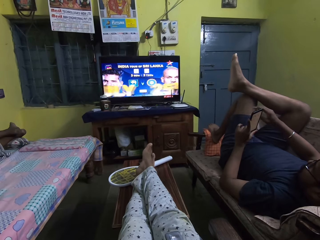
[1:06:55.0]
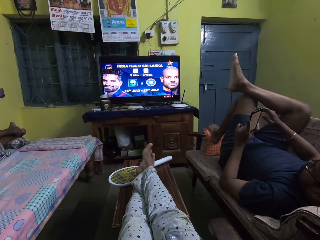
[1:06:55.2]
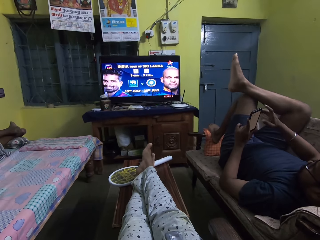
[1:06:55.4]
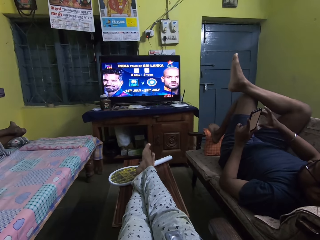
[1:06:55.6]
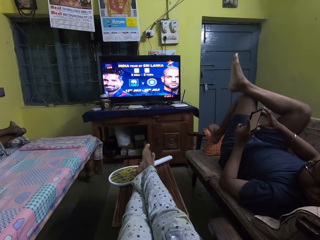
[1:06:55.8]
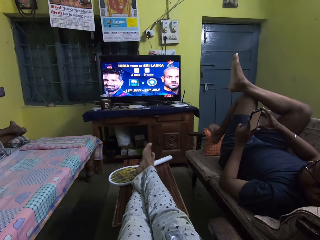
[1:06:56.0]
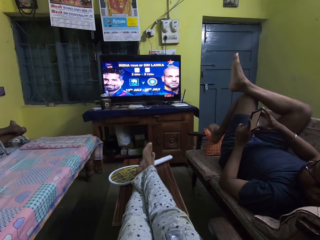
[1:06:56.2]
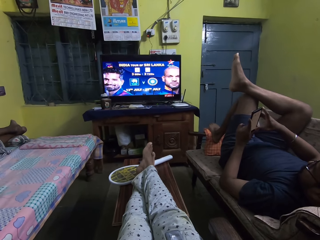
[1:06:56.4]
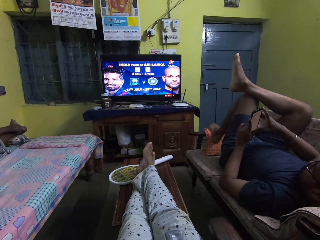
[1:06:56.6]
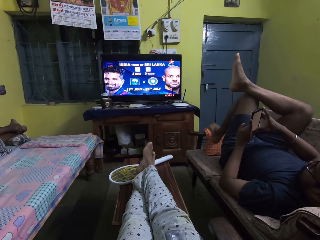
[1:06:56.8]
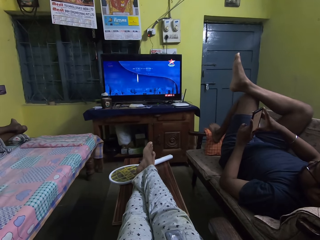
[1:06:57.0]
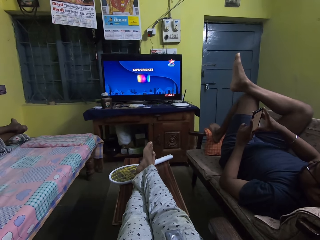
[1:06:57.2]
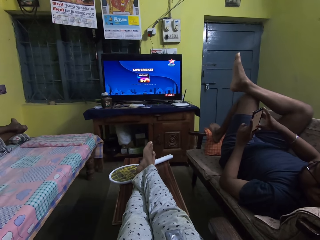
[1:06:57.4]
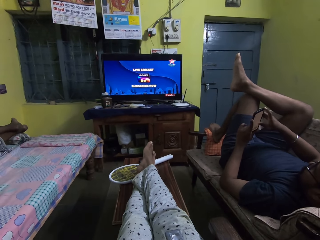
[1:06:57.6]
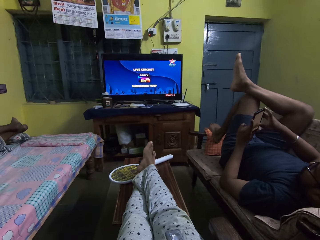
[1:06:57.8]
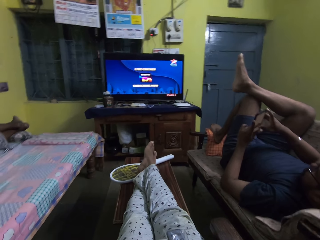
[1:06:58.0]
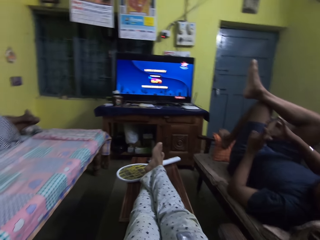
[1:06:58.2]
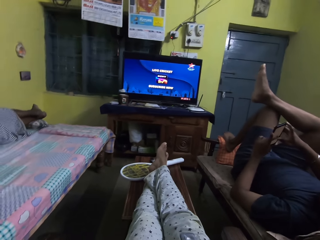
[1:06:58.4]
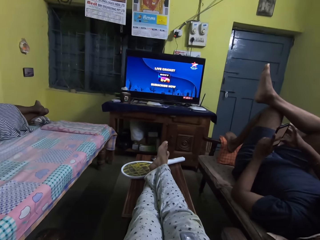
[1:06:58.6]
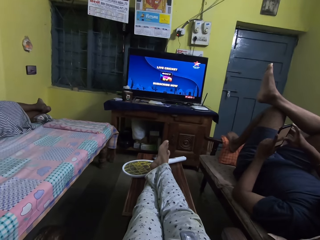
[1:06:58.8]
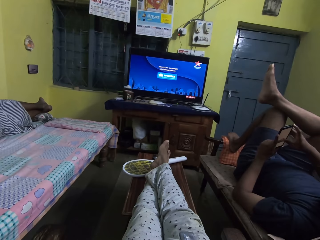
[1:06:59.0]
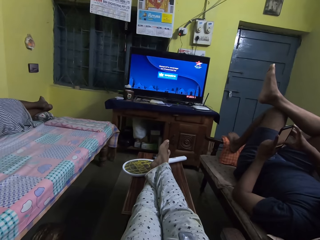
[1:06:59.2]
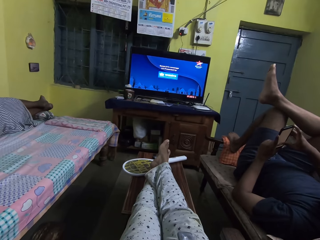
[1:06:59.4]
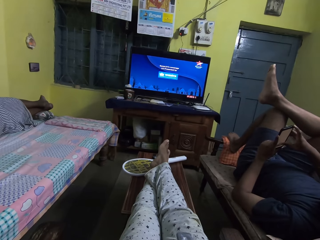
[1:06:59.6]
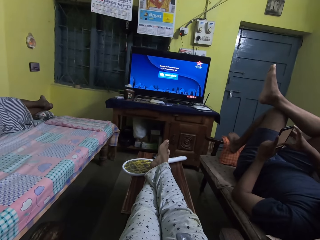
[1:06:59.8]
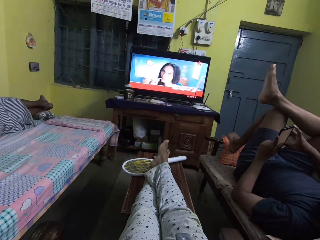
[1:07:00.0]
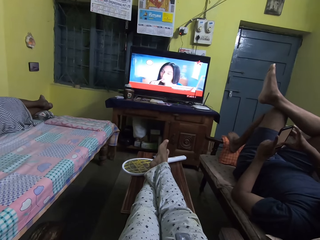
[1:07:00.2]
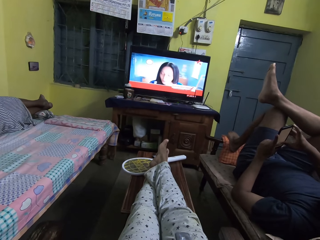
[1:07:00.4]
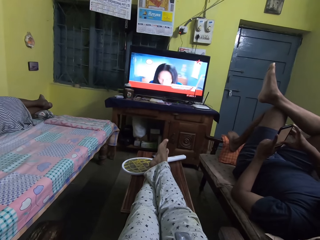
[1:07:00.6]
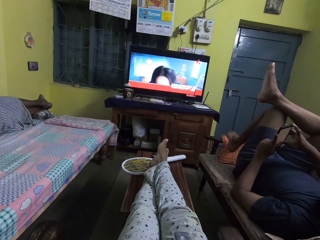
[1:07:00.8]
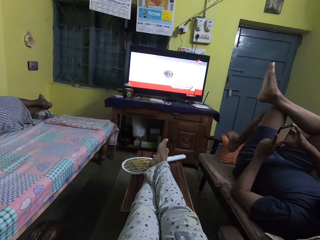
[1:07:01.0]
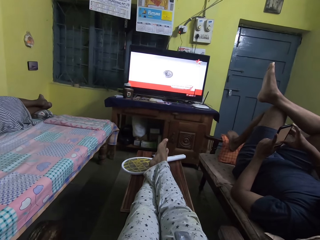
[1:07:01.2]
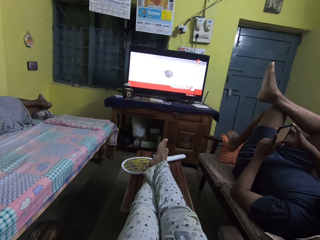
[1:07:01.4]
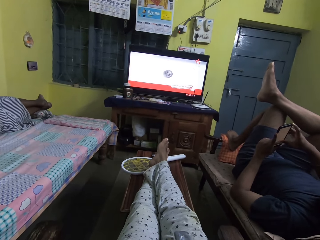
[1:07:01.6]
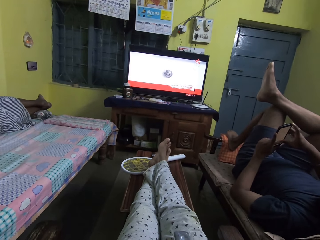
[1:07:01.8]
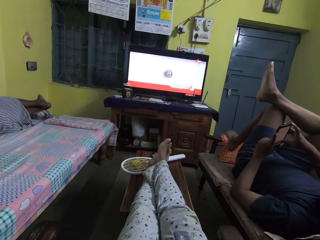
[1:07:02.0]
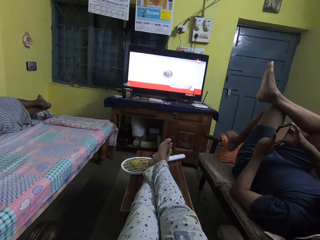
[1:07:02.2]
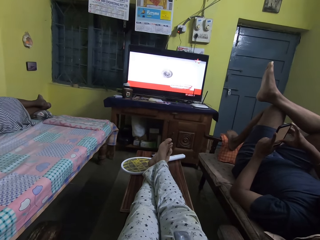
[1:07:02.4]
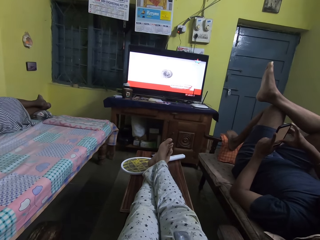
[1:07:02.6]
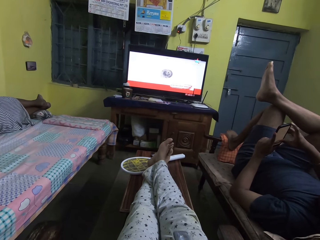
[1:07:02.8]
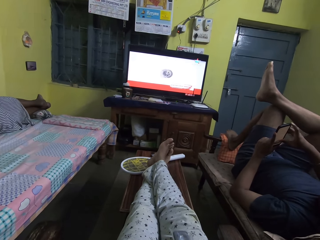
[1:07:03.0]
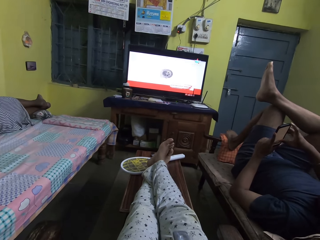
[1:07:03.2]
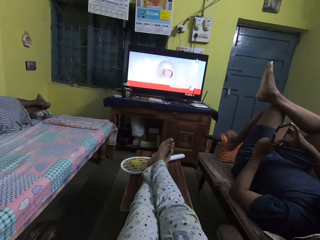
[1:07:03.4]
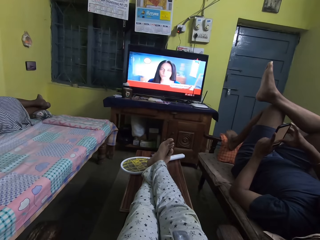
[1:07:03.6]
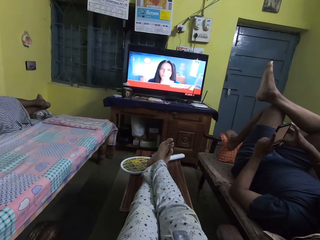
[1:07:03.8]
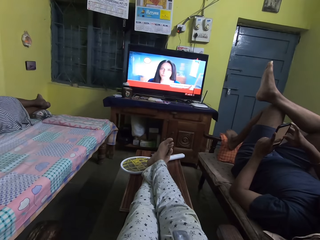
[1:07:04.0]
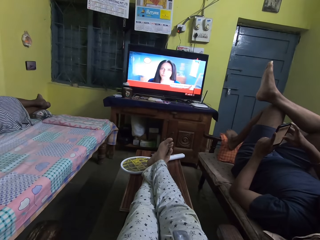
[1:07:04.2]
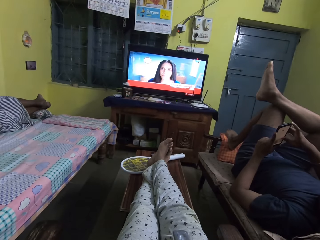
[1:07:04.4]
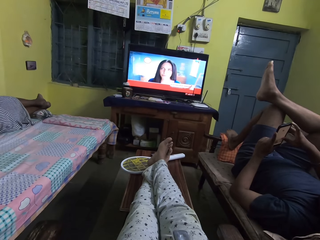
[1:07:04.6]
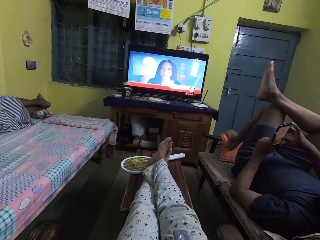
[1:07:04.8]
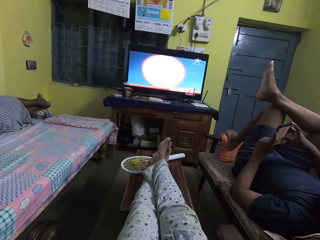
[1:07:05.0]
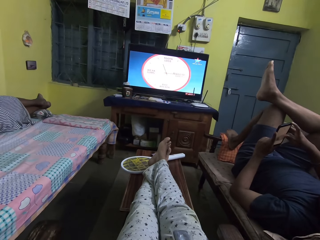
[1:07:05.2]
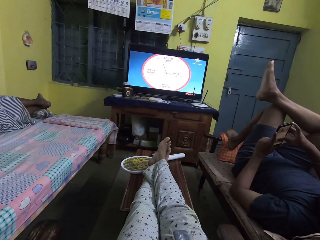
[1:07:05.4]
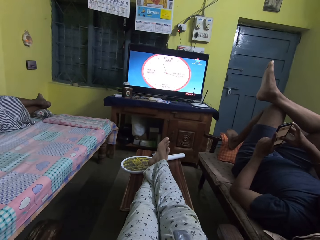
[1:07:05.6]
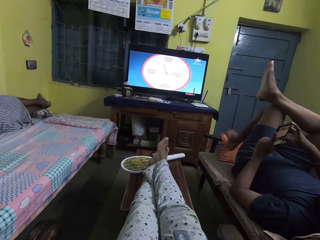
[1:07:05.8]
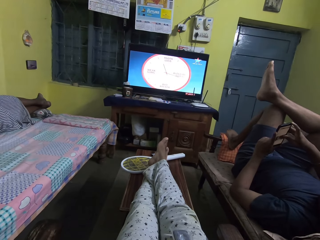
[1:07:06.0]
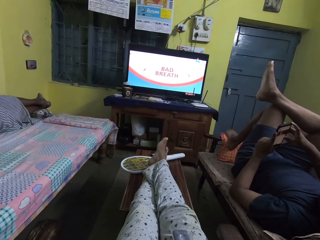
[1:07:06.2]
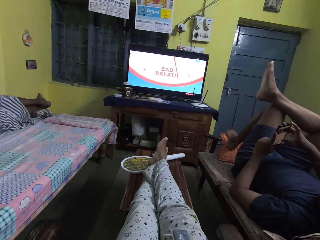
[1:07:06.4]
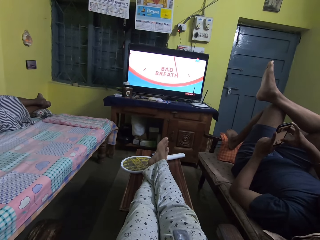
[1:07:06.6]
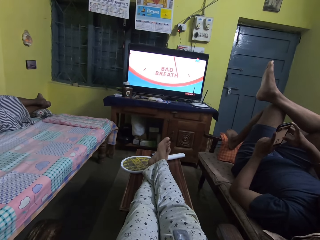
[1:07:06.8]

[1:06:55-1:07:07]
The man presses the phone in his left hand with his right hand.

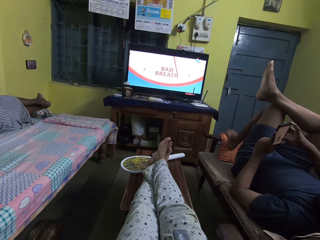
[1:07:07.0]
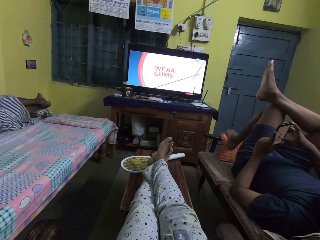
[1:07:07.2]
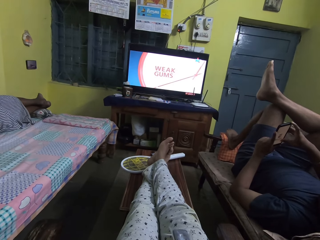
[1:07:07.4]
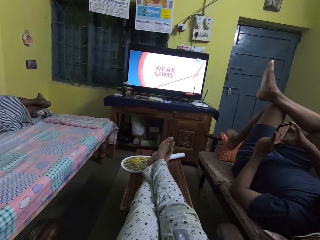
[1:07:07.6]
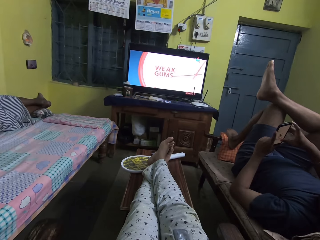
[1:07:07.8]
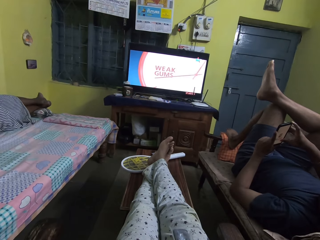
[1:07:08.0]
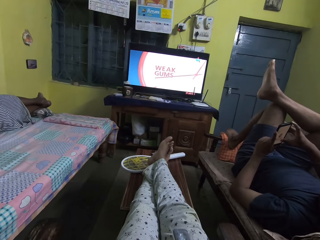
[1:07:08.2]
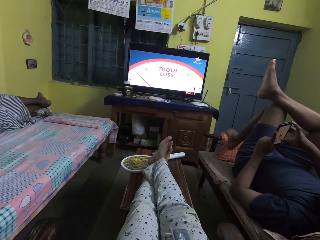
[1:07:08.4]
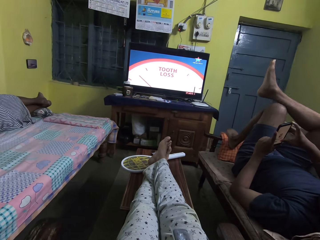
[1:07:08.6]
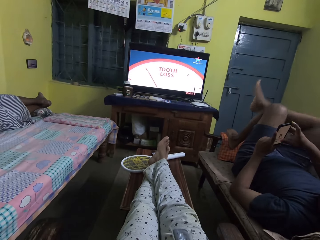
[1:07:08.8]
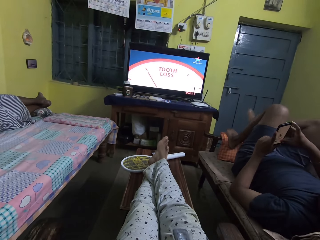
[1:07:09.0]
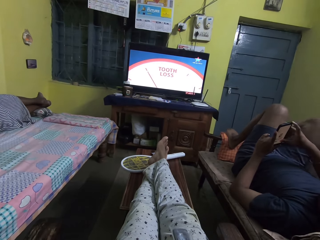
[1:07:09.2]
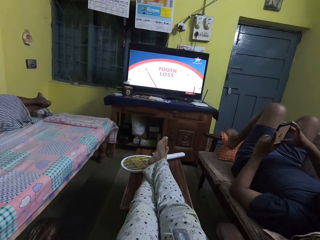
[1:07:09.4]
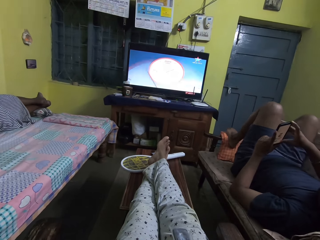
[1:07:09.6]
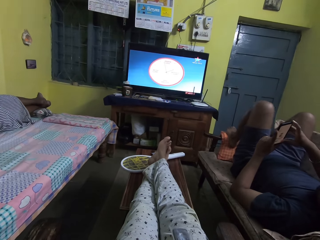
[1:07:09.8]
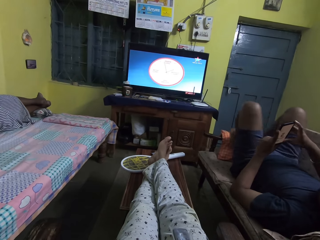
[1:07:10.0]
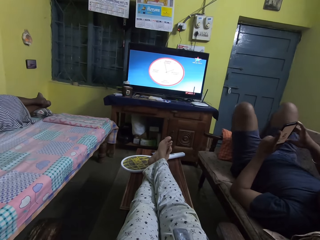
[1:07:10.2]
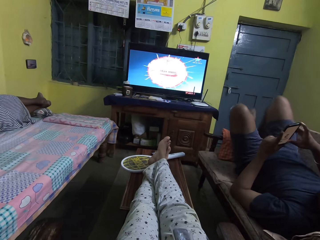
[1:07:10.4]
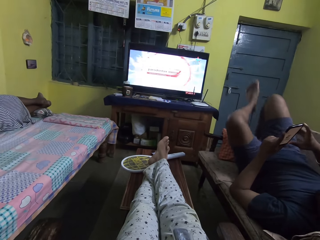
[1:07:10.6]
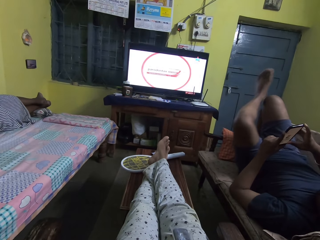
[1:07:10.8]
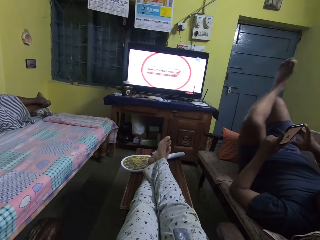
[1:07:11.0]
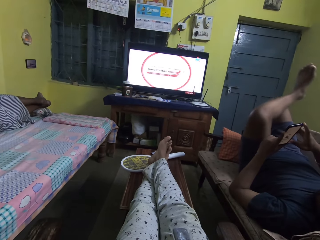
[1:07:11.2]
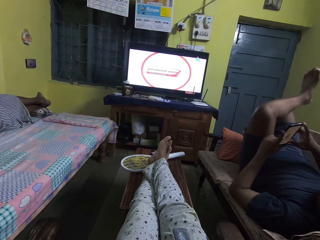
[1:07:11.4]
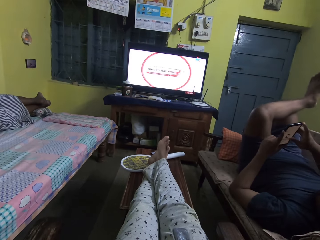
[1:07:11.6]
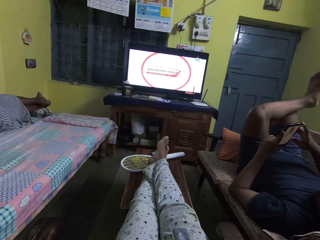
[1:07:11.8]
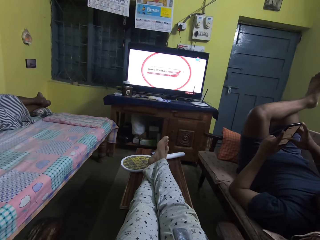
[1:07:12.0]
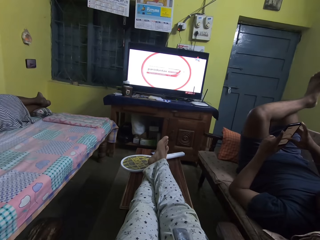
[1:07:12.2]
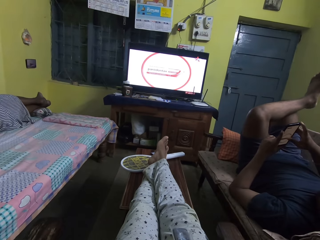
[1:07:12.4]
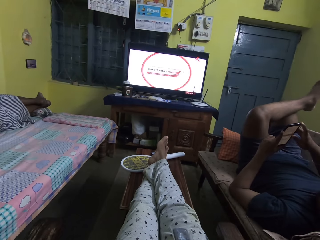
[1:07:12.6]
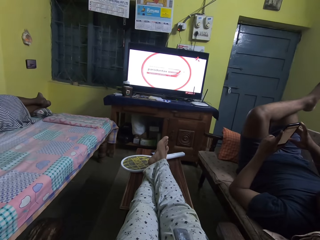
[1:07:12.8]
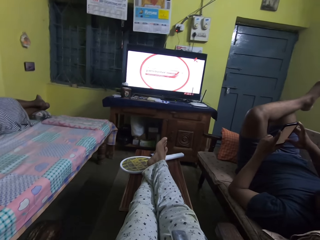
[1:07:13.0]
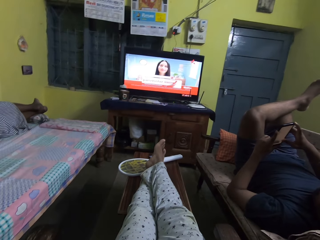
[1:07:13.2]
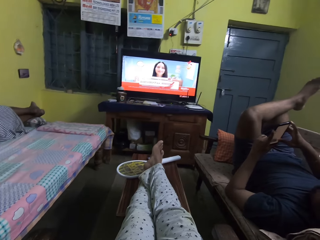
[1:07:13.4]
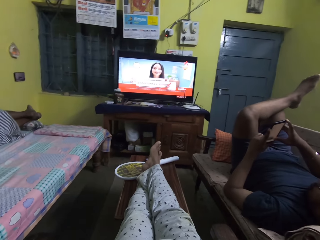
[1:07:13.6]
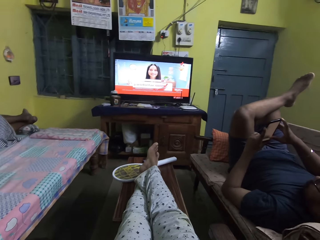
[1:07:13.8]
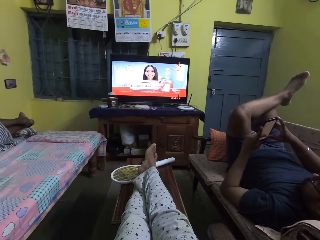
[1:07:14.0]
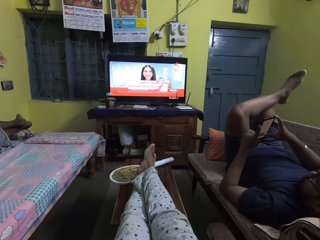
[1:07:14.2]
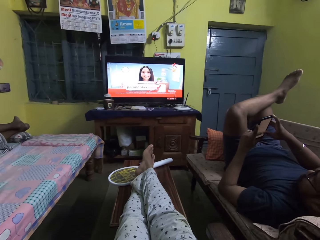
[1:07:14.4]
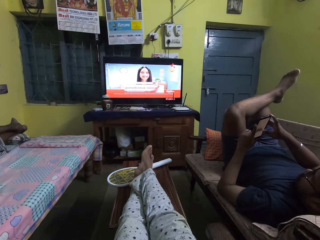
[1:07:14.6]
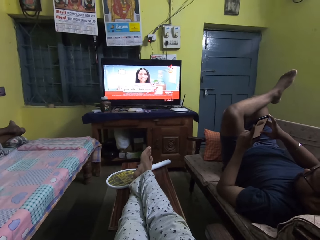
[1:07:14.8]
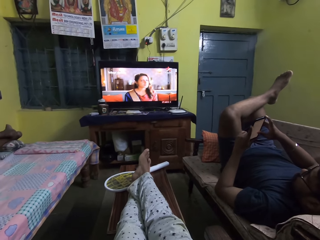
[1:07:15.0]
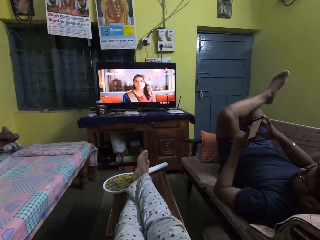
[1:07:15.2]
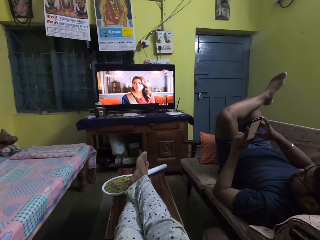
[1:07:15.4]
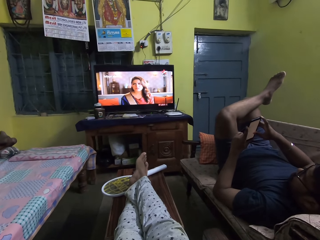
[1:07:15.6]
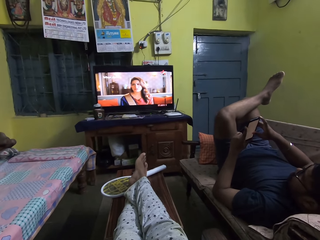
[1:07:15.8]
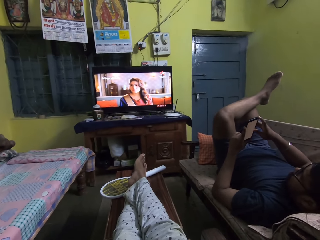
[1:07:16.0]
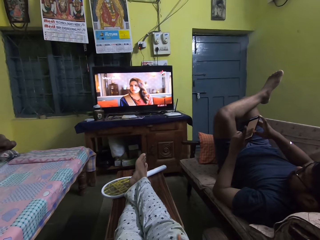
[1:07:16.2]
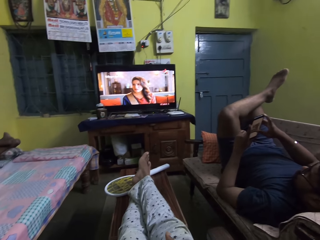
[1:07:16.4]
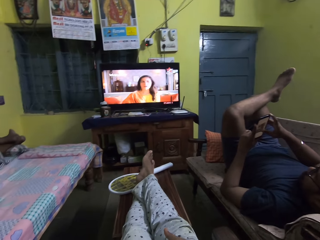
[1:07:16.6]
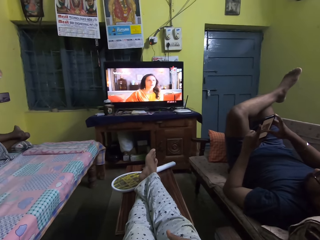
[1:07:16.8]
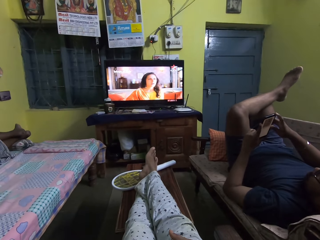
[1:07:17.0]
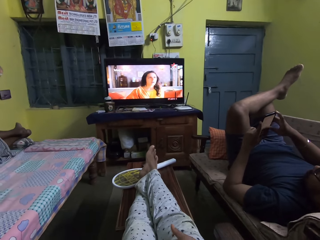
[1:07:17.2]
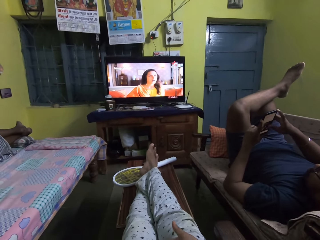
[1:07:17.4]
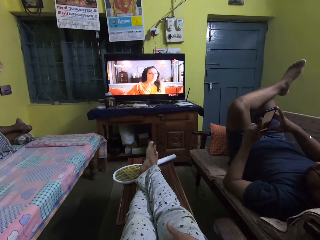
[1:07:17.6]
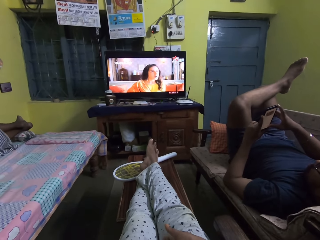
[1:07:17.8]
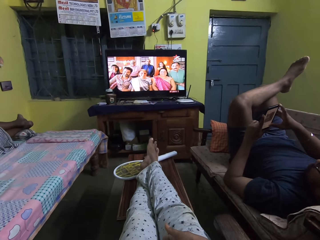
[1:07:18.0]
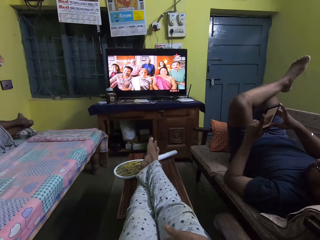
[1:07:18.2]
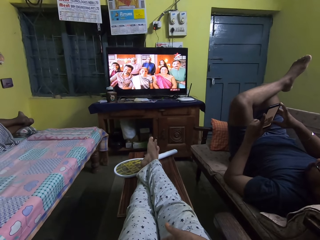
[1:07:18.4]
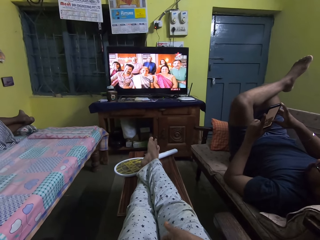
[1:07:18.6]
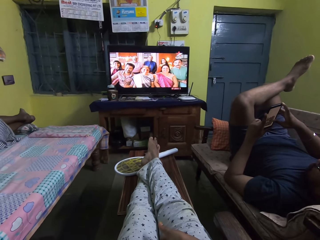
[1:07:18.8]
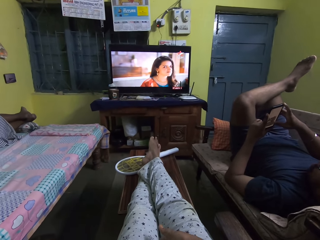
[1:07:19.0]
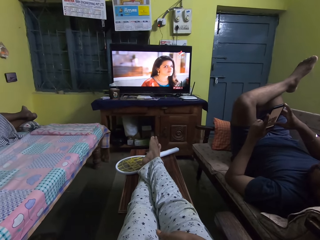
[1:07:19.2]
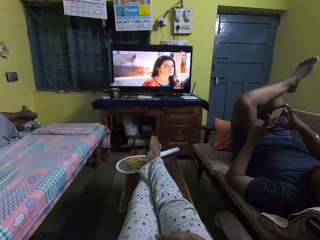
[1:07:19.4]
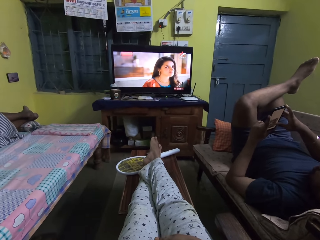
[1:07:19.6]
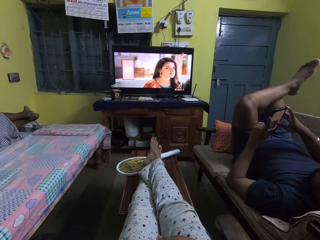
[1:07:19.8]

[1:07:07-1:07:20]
The man places his right leg on the sofa arm rest. He places his left leg on his right knee.
